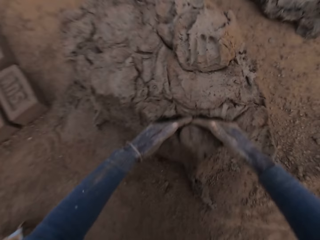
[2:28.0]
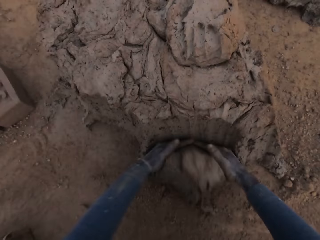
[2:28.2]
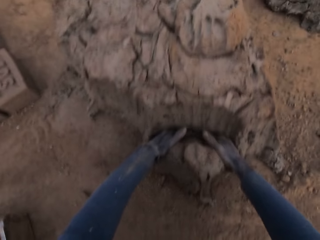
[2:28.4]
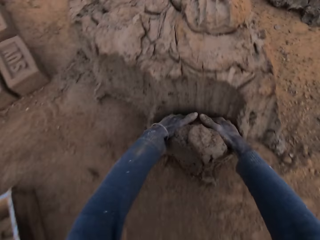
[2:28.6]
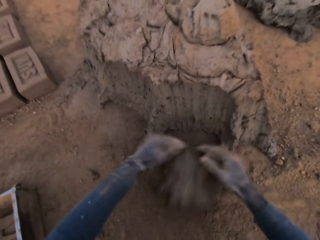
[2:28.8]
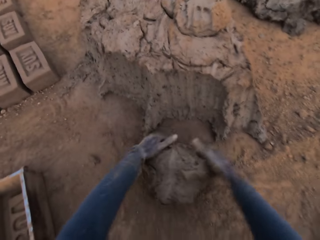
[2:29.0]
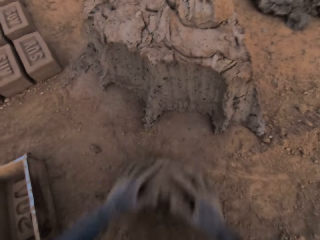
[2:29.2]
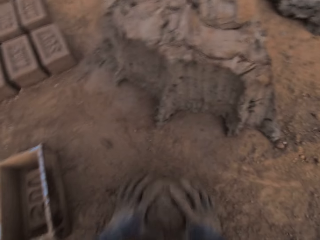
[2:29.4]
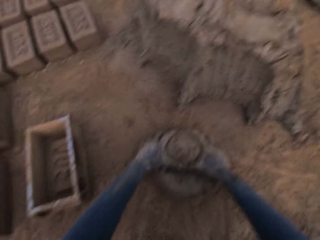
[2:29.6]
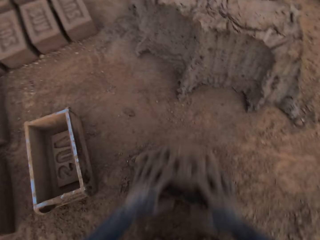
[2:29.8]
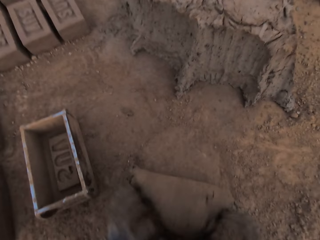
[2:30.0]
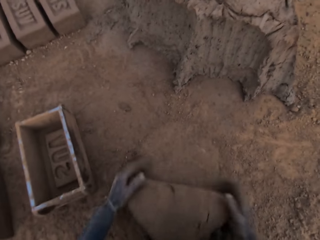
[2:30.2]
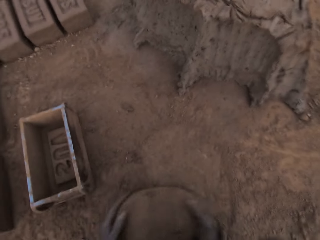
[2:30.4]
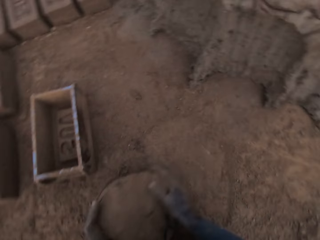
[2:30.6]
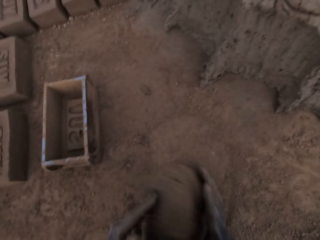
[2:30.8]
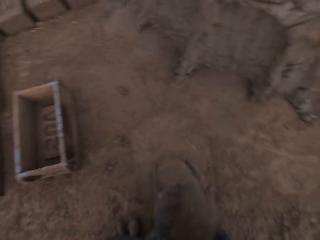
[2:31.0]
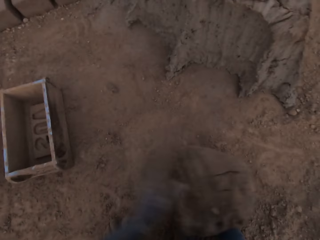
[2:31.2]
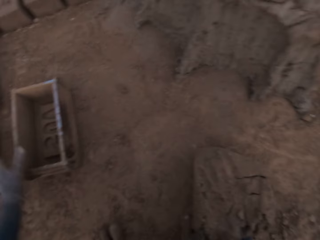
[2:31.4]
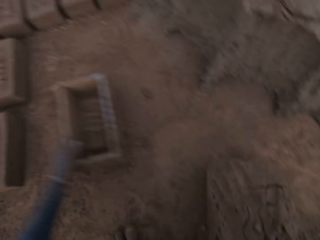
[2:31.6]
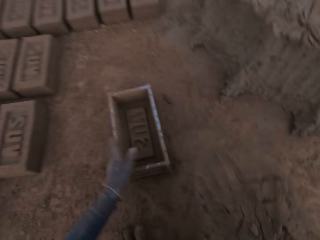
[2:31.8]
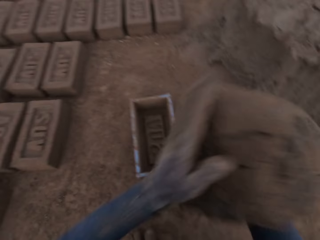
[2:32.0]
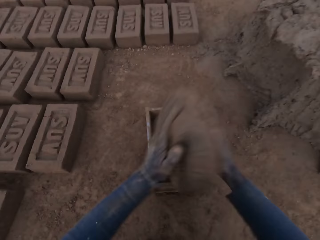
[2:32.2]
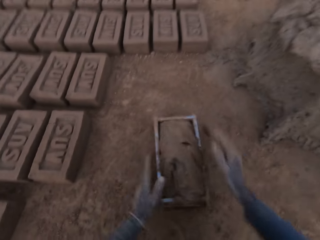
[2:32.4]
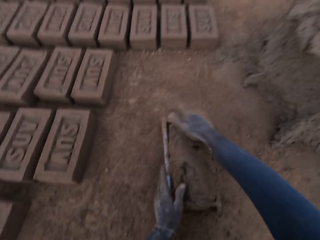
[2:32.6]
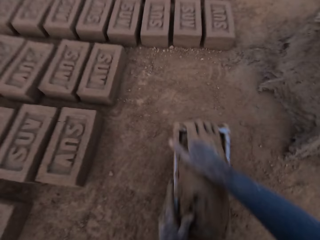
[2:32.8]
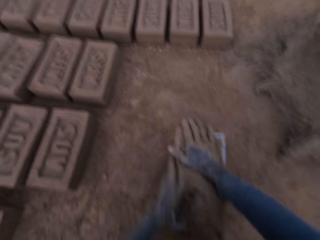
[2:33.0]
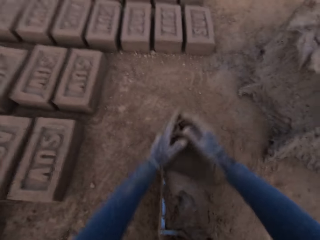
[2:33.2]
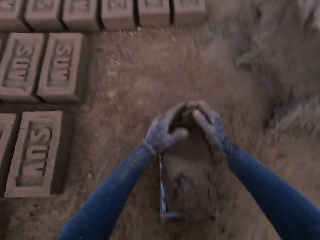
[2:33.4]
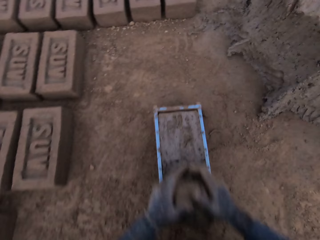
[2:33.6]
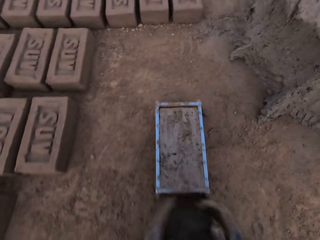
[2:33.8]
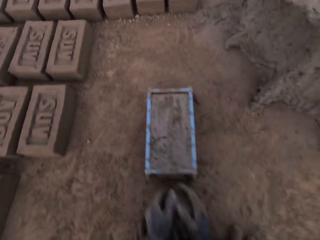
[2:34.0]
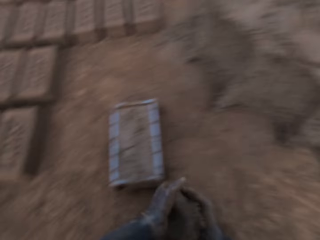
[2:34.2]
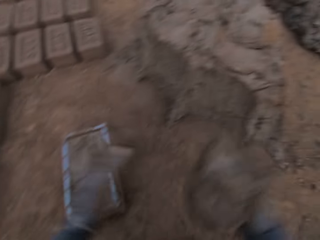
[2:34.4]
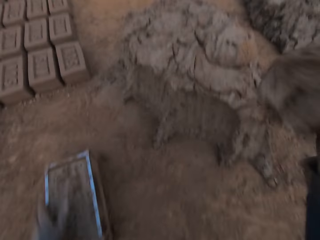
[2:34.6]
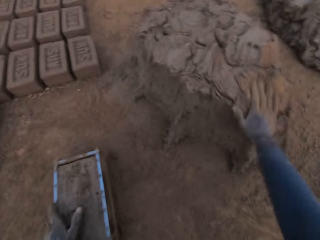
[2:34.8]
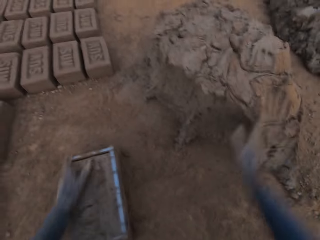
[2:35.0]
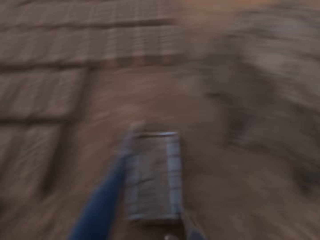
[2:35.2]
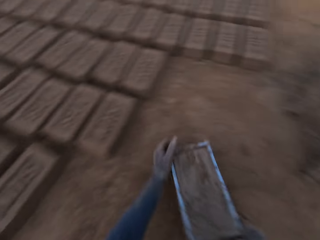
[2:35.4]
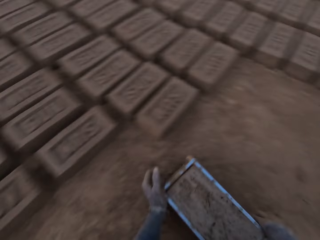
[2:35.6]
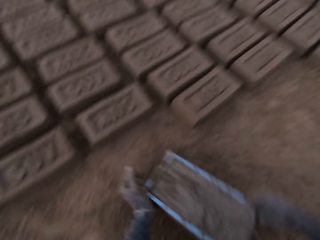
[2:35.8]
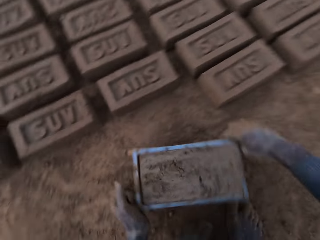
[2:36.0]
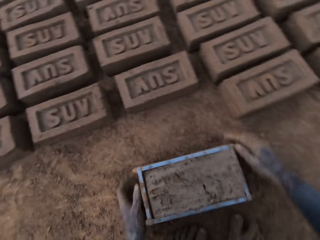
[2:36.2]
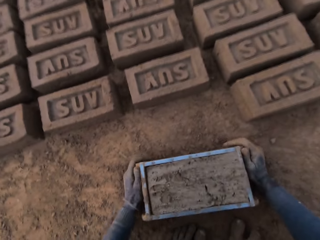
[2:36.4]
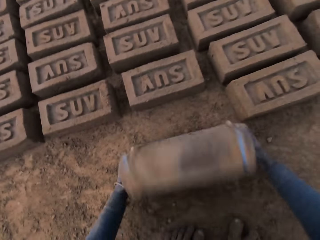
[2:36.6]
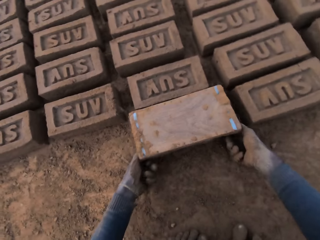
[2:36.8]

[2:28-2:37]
The camera wearer cuts out a piece of mortar from the heap of mortar with his hands. He molds the mortar with his hands on the ground. He adjusts the brick mold with his left hand. He loads the brick mold with the mortar. He scrapes mortar on the brick mold with his hands. He drops the mortar on the heap of mortar with his right hand. He moves the brick mold closer to the aligned bricks on the ground. He holds the brick mold.

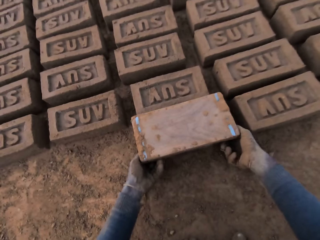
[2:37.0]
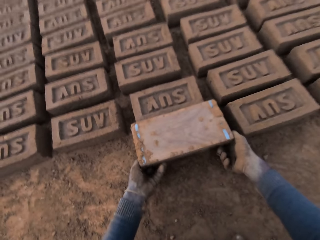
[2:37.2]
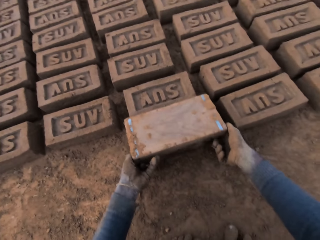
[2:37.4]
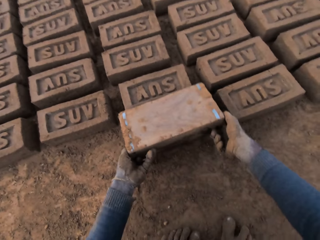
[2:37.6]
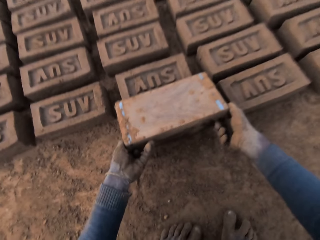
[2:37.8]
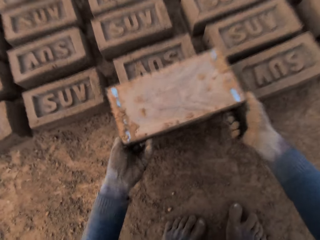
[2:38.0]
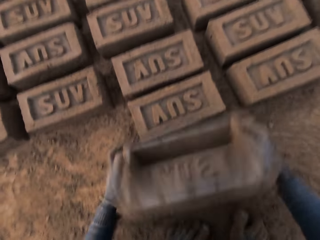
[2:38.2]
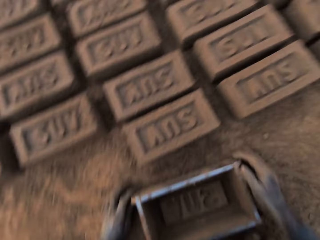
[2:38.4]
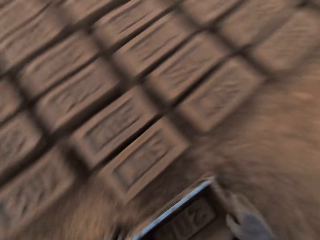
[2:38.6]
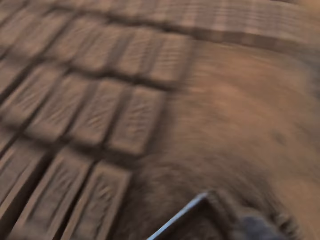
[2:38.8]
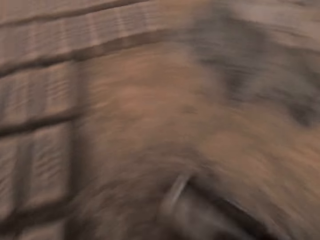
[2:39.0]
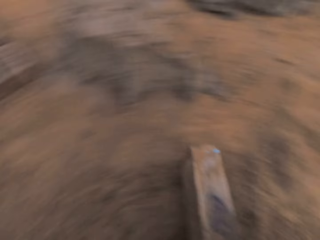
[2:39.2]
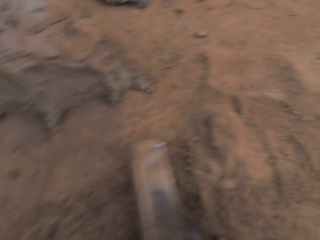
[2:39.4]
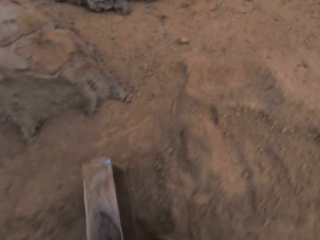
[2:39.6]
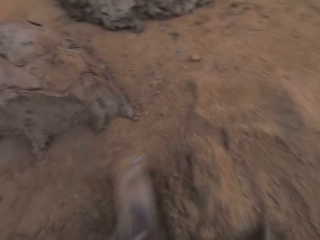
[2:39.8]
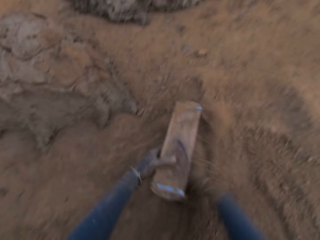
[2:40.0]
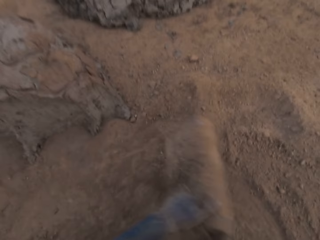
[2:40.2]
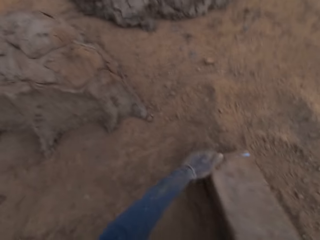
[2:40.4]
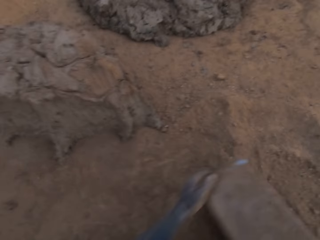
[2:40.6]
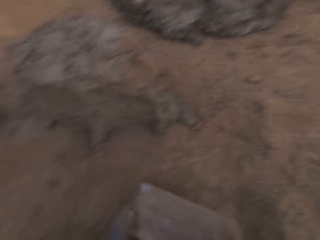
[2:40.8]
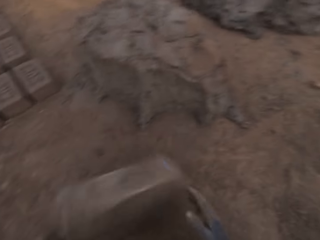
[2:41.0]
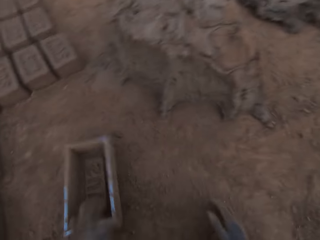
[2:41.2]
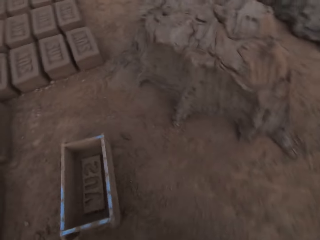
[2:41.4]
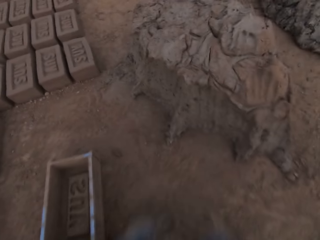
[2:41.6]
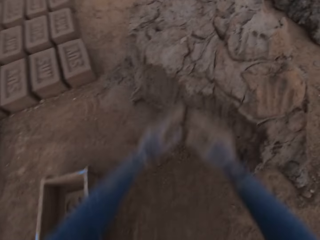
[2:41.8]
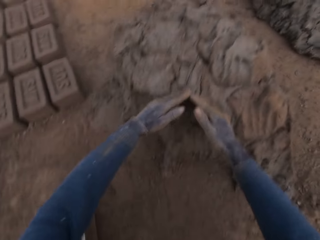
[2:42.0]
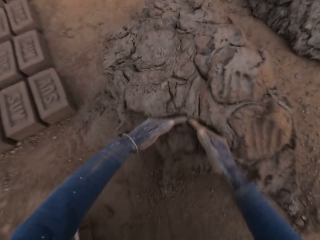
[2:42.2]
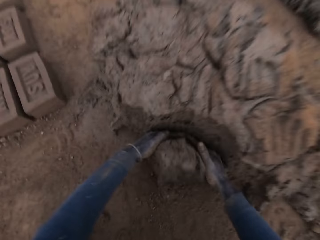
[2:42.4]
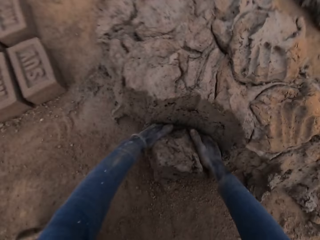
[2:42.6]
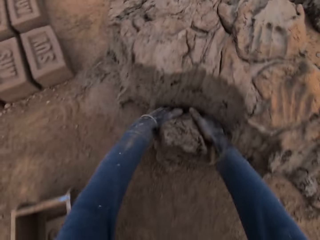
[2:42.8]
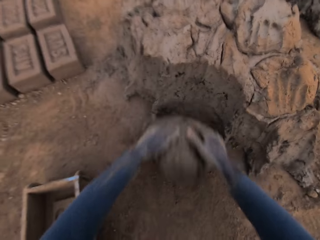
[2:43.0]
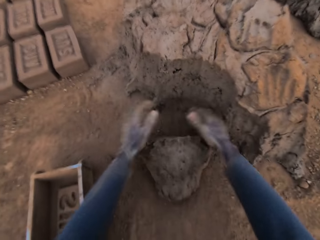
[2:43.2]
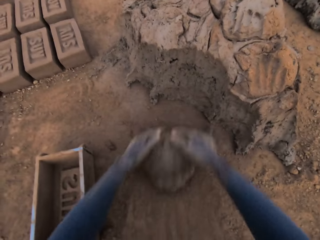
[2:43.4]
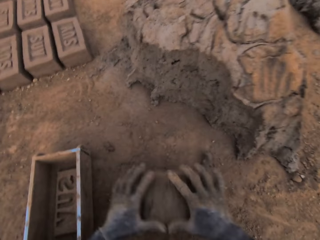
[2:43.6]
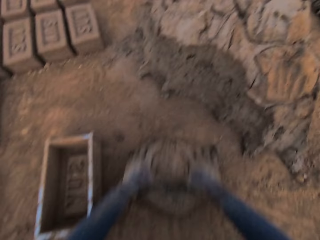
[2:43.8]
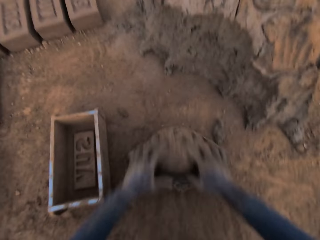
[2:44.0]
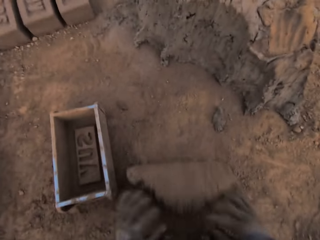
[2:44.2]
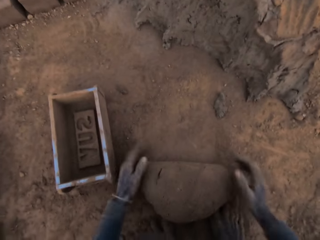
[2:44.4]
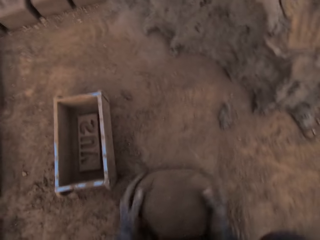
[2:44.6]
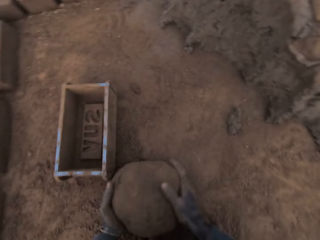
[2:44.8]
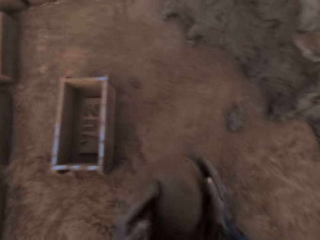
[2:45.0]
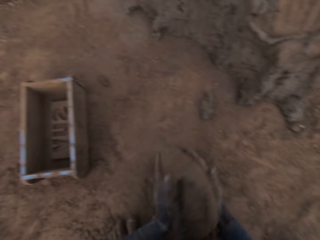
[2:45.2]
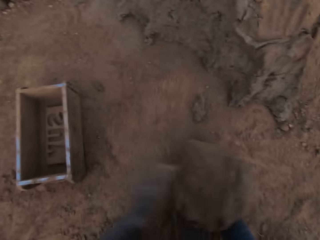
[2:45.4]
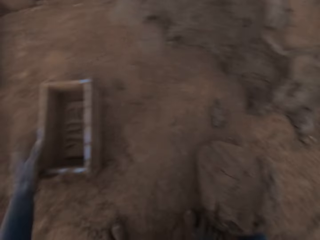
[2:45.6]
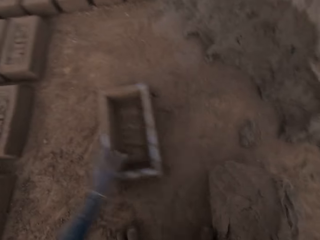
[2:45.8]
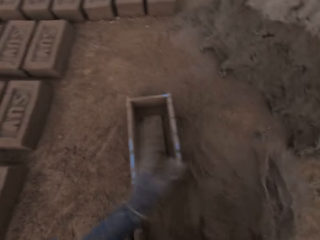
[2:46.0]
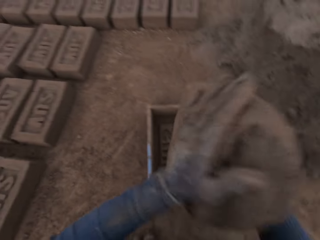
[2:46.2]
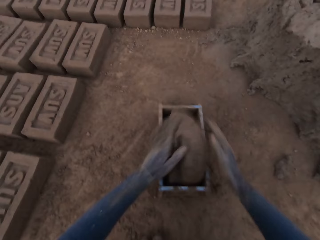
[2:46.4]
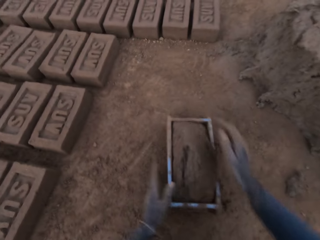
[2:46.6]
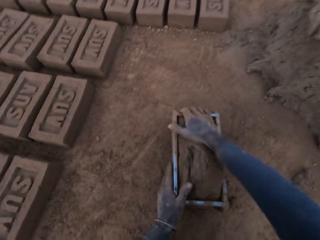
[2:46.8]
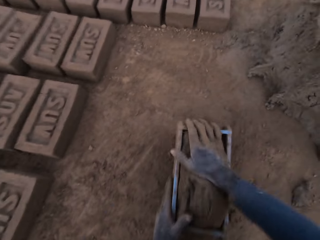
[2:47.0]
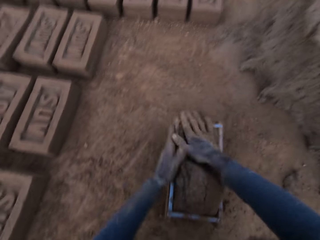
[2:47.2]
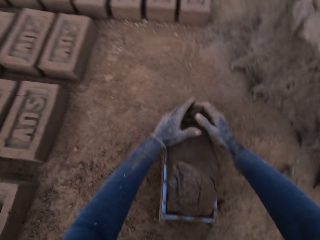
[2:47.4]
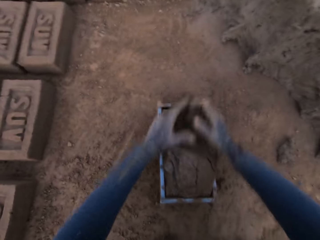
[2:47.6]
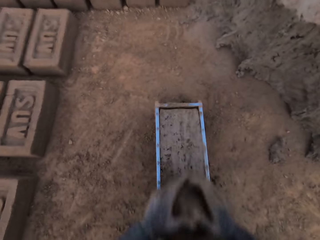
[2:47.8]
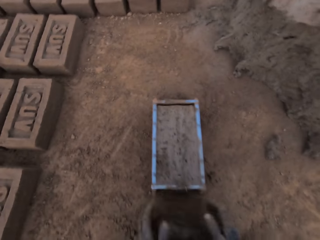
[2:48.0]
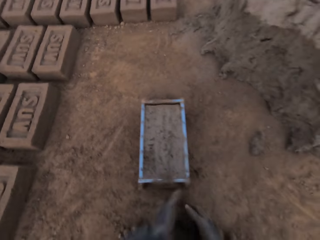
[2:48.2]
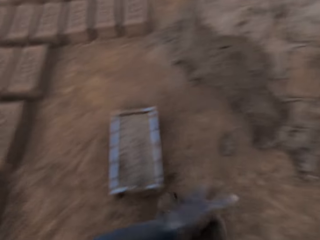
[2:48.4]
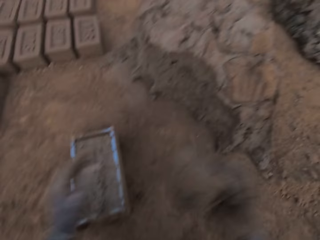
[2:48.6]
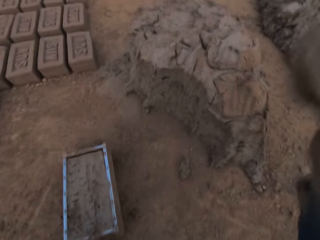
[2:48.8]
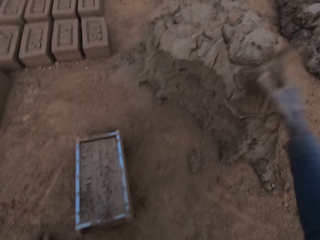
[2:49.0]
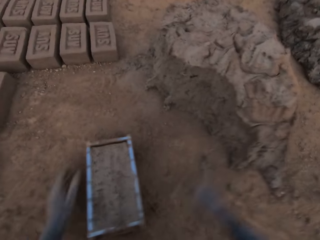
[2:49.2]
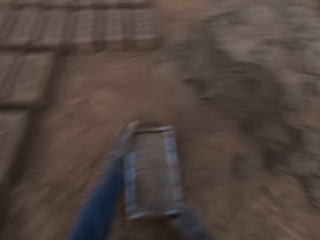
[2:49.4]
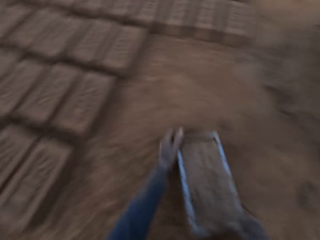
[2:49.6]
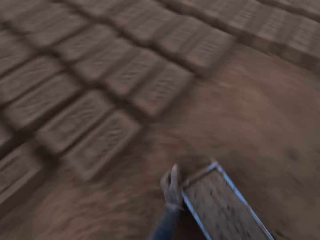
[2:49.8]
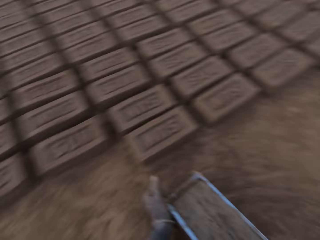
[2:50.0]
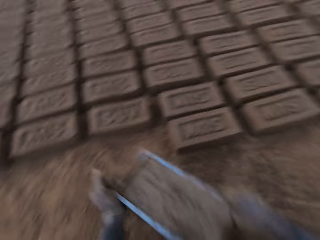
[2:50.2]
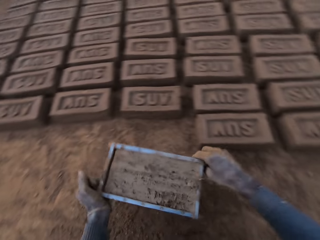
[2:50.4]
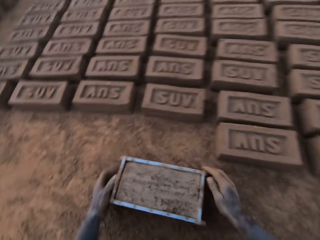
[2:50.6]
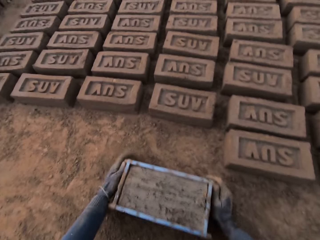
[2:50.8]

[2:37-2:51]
The camera wearer flips the brick mold upside down. He puts the brick mold on the ground. He removes the brick mold from the brick. He moves with the brick mold in his hand towards the heap of mortar. He puts the brick mold on the ground. He cleans the brick mold with sand. He puts the soil in the brick mold. He puts the brick mold on the ground. He cuts out a piece of mortar from the heap of mortar with his hands. He molds the mortar with his hands on the ground. He adjusts the brick mold with his left hand. He loads the brick mold with the mortar. He scrapes mortar on the brick mold with his hands. He drops the mortar on the heap of mortar with his right hand. He moves the brick mold closer to the aligned bricks on the ground.
